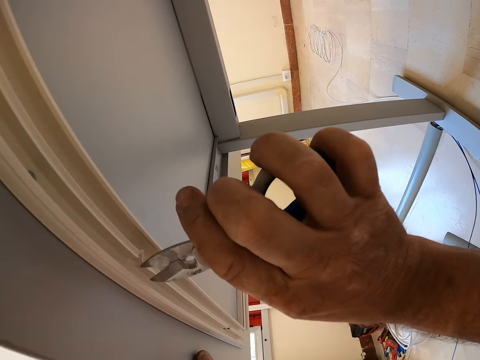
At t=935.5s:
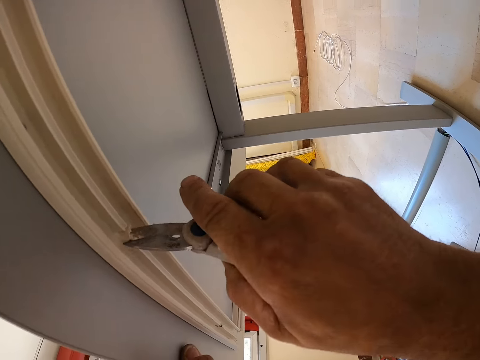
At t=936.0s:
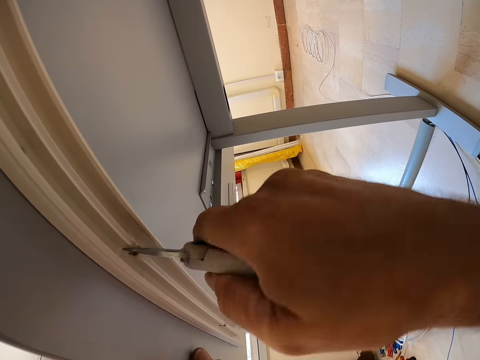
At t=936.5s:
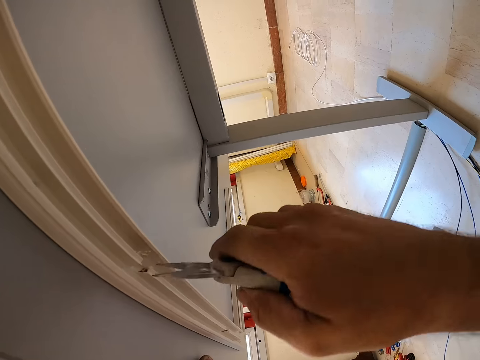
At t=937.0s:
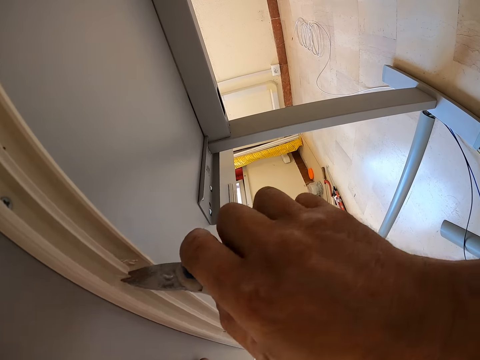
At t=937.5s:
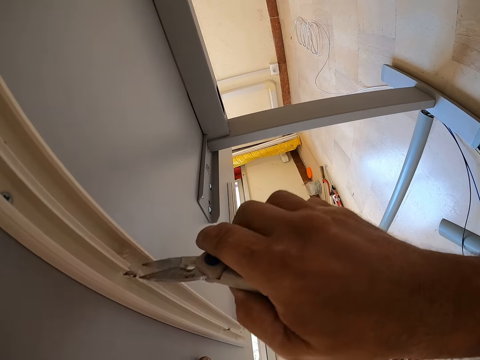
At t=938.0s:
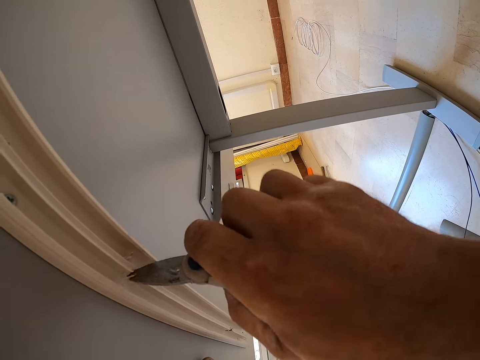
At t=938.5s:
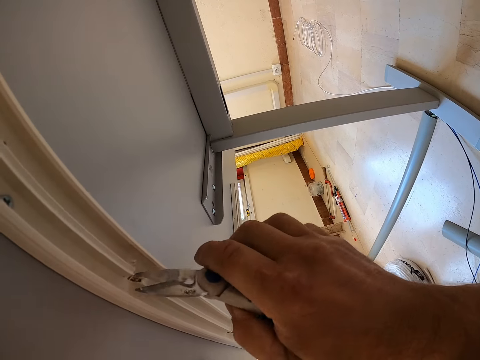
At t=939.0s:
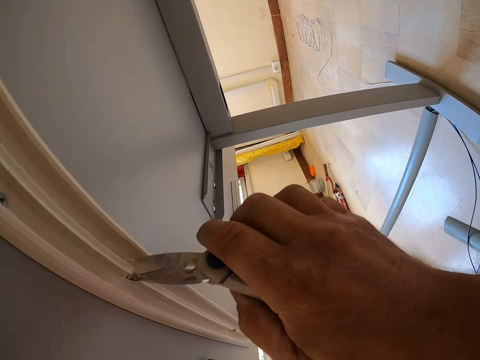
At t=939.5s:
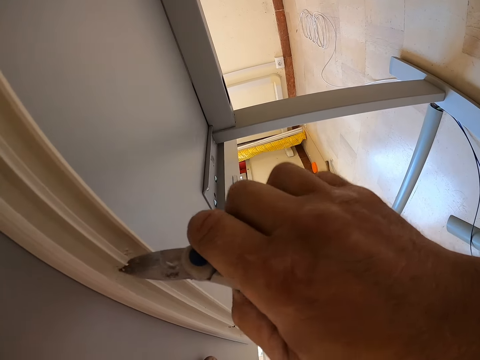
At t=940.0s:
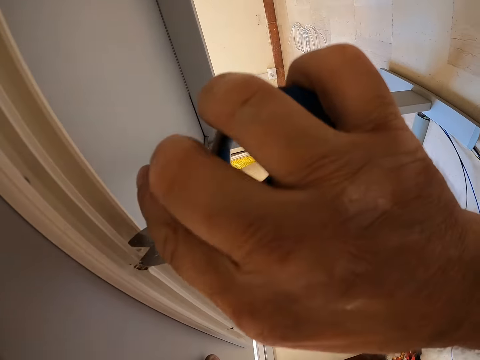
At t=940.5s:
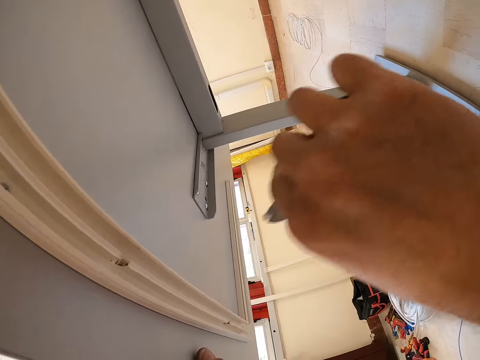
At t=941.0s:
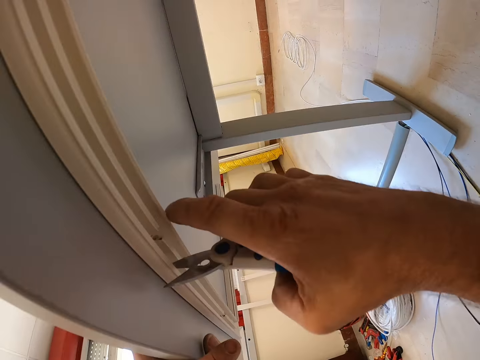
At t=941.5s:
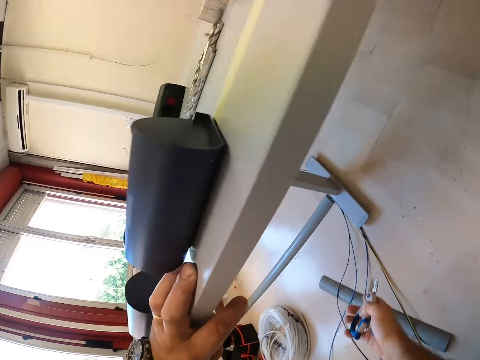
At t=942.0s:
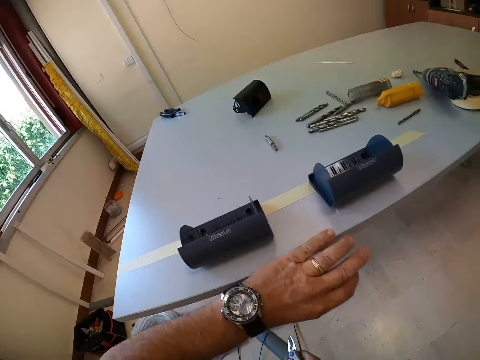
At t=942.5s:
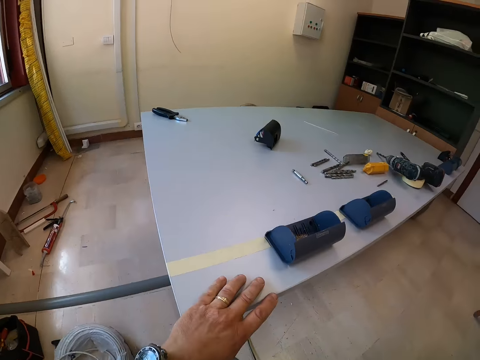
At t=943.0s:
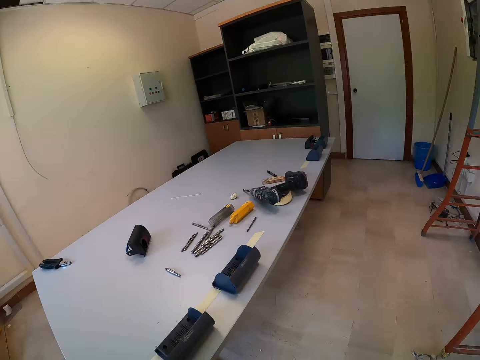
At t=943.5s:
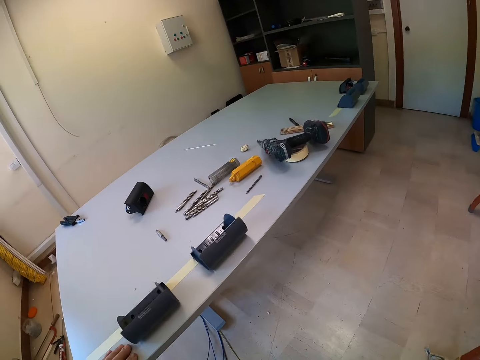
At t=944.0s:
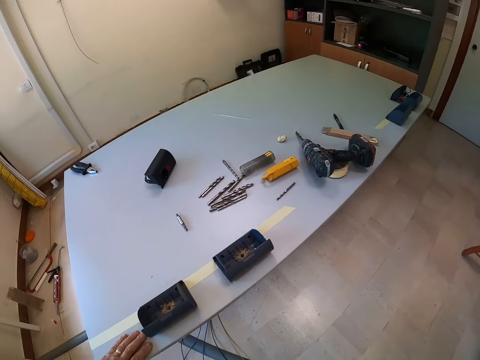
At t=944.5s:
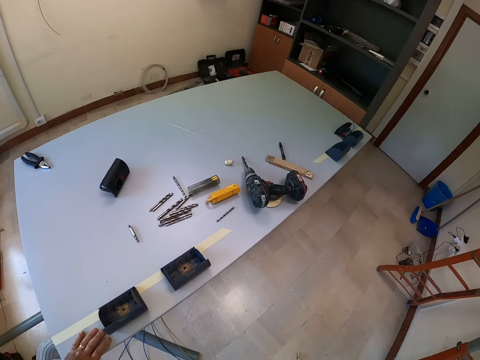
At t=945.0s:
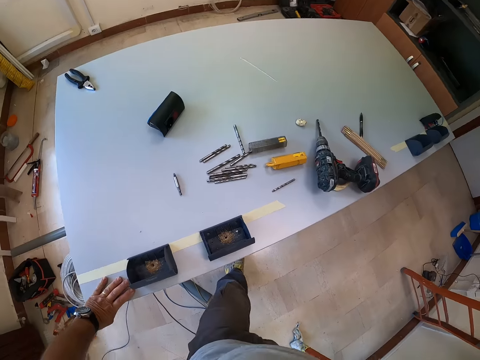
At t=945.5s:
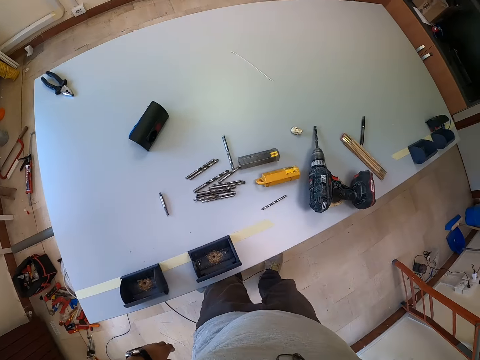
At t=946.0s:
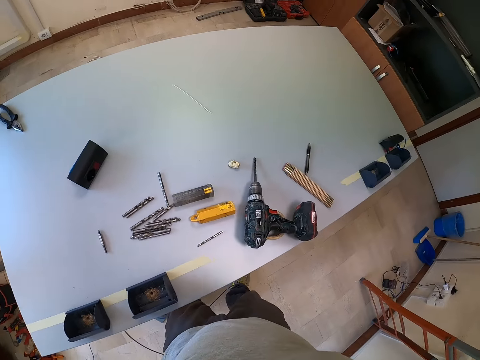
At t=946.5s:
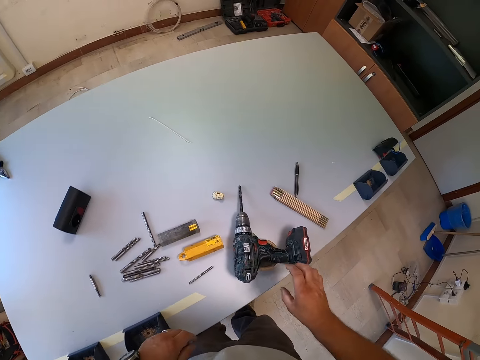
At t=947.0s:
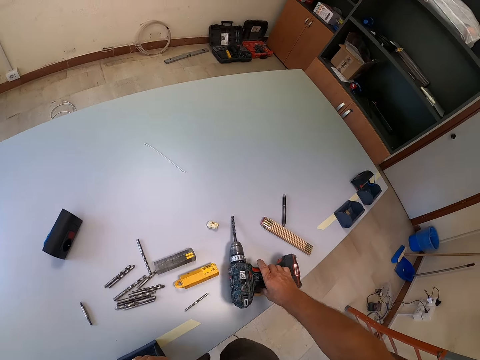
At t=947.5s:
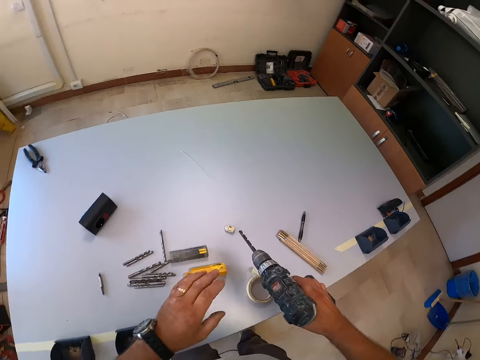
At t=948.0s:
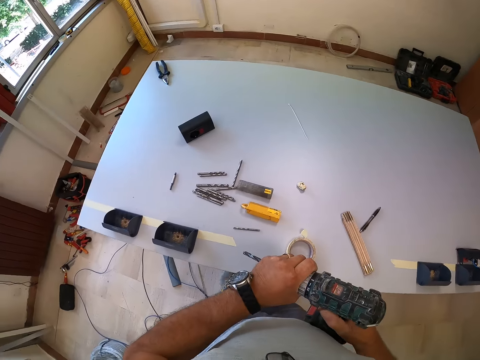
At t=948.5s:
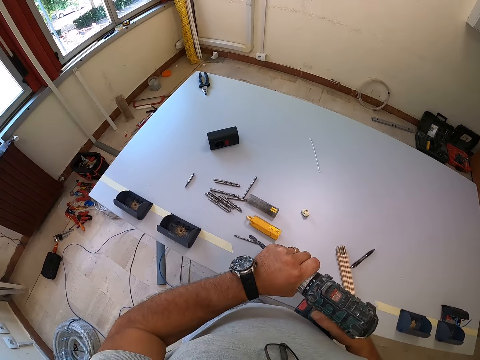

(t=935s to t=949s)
The camera wearer stands up on his feet. He picks up the cordless driver from the table with his right hand. He removes the drill bit from the cordless driver with his left hand.

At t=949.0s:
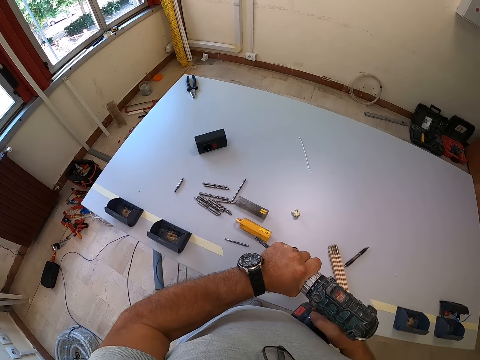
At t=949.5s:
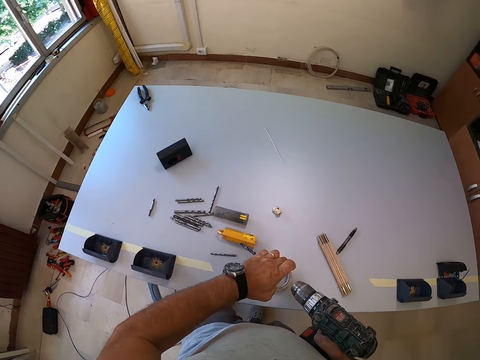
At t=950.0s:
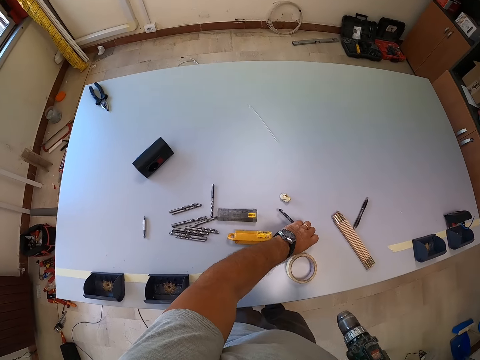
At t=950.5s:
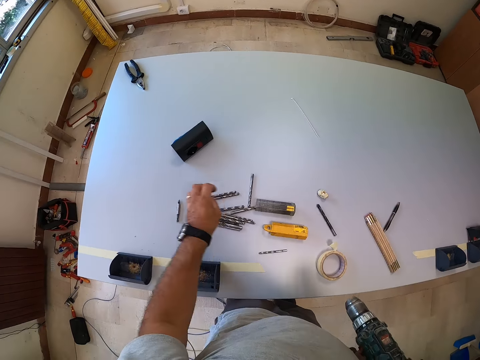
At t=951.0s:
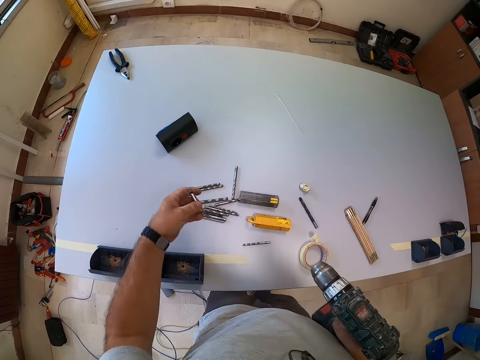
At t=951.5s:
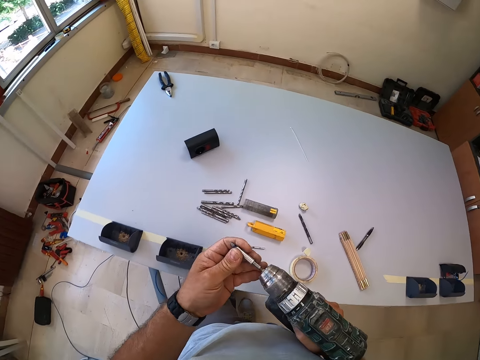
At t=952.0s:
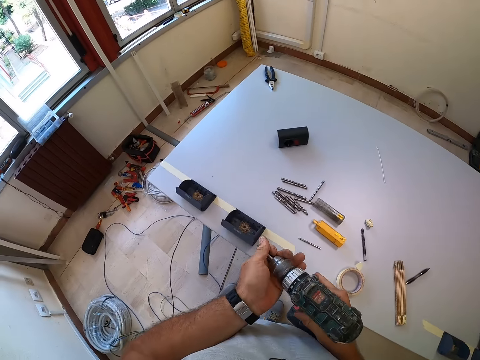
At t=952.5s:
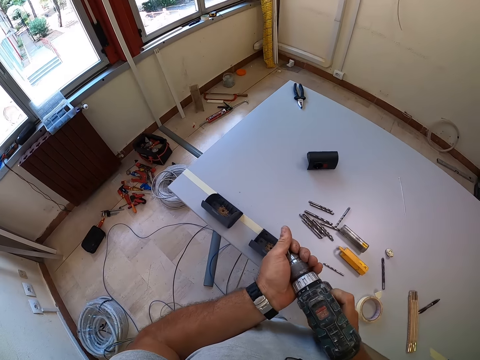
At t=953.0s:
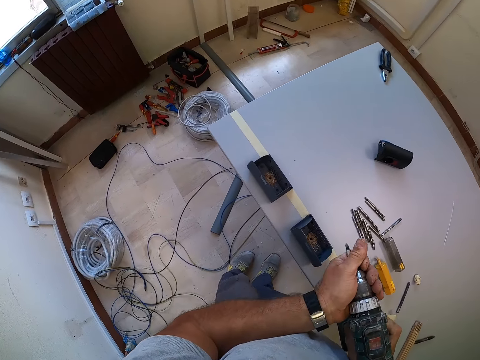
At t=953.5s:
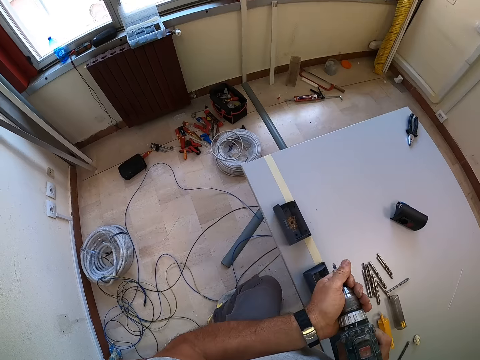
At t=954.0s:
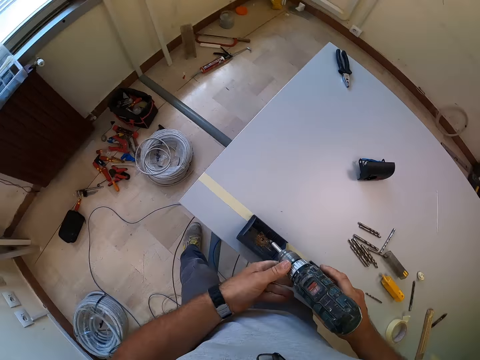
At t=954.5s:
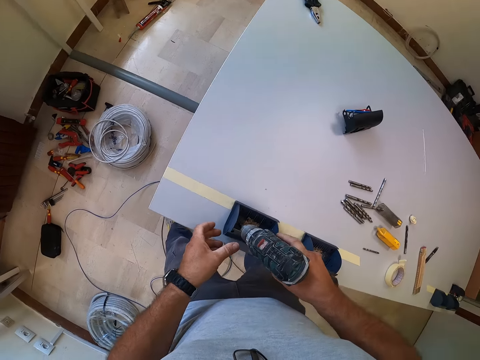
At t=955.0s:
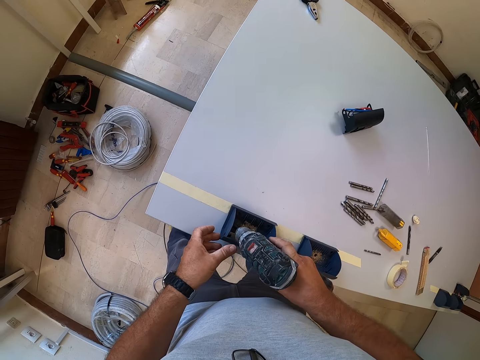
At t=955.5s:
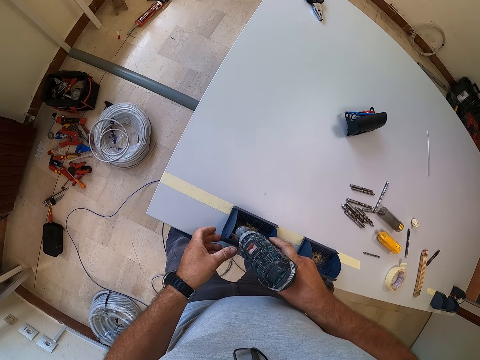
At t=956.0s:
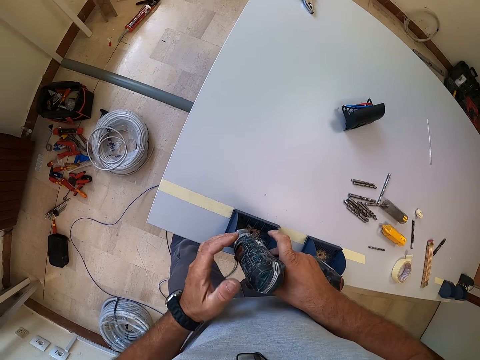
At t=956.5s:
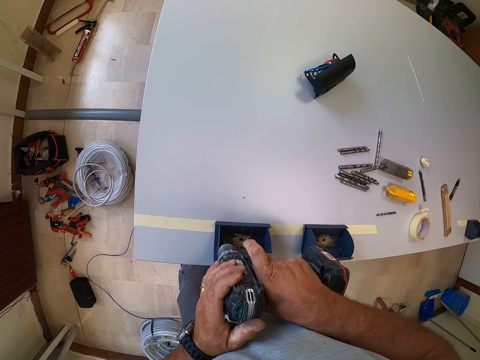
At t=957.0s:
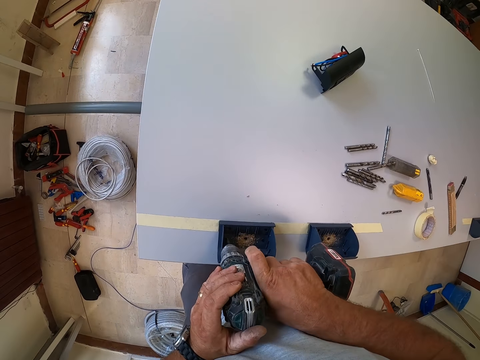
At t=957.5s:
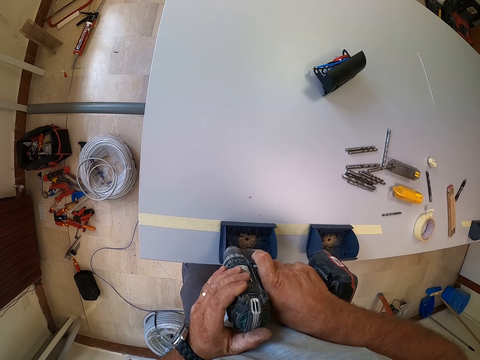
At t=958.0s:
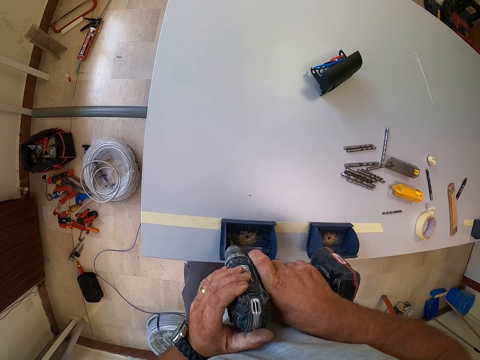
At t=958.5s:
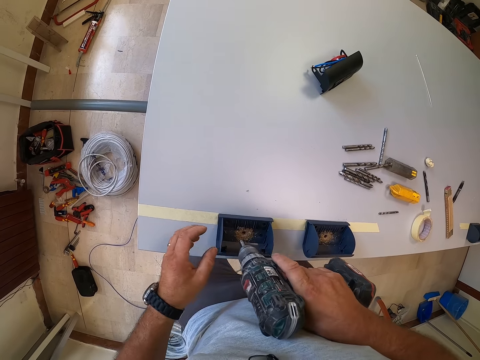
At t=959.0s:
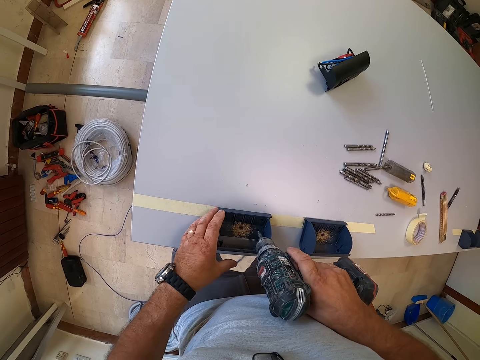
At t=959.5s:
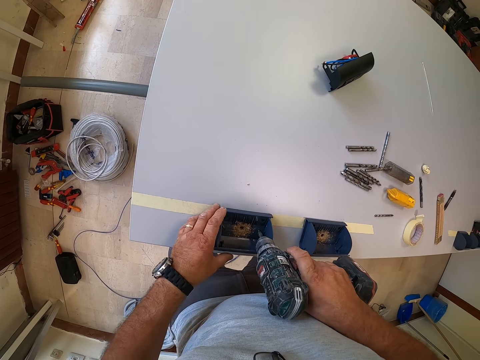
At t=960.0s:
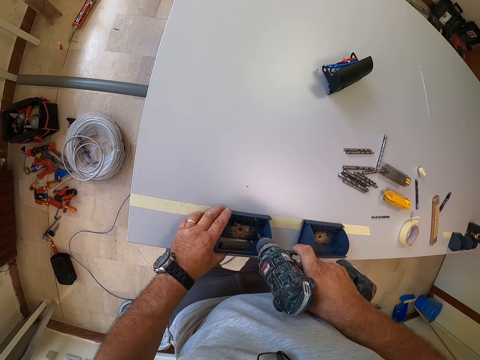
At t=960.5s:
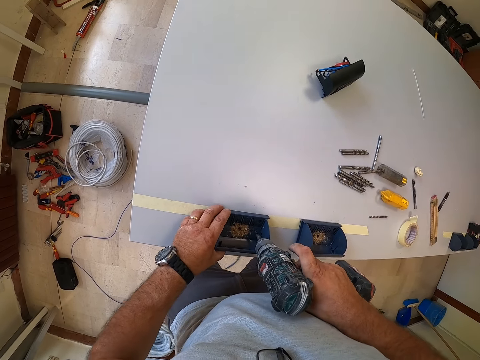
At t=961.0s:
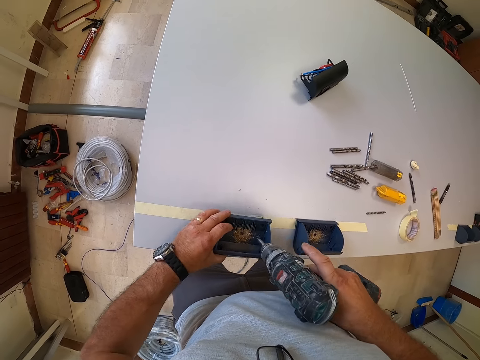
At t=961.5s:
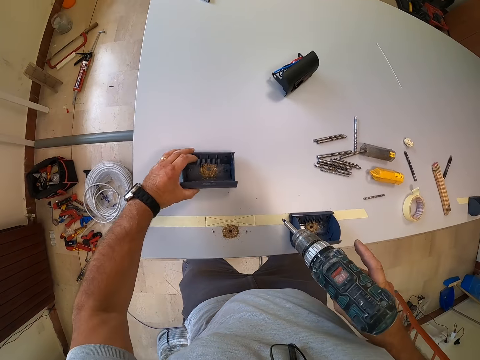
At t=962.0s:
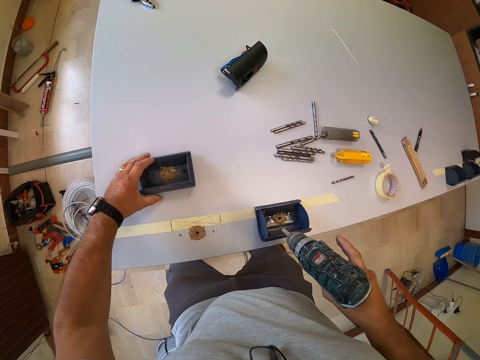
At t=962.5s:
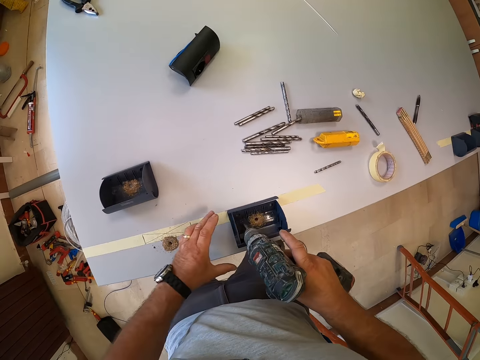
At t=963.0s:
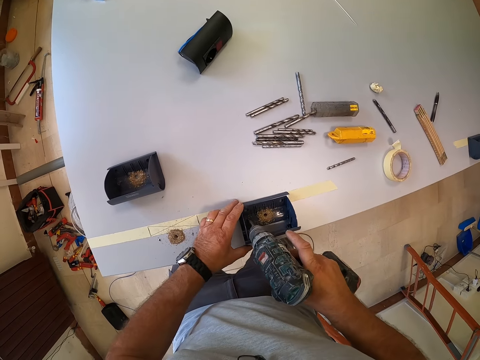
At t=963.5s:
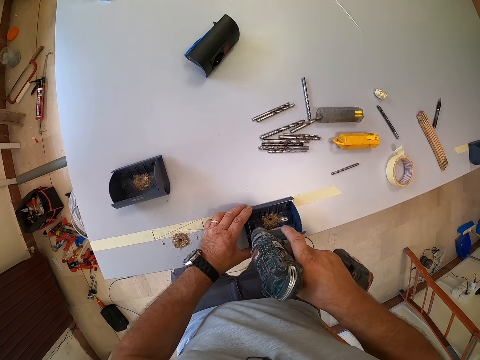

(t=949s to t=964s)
The camera wearer drops the drill bit on the table. He picks another drill bit from the table with his left hand. He puts the drill bit in the cordless driver's mouth. He drills through the plastic box with the cordless driver. He disconnects the mounting box. He removes the cordless driver from the plastic box. He drills through the plastic box with the cordless driver. He moves the plastic box with his left hand. He removes the mounting box and puts down the mounting box on the table. He drills through another plastic box with the cordless driver.
